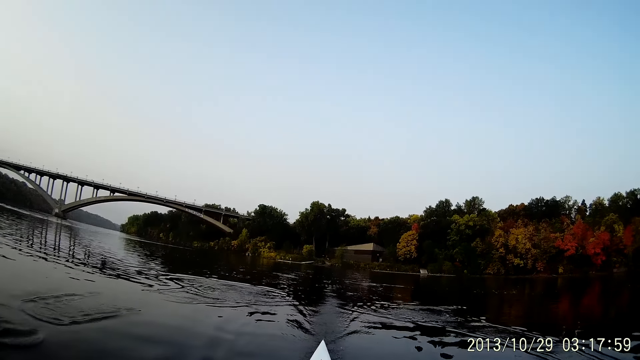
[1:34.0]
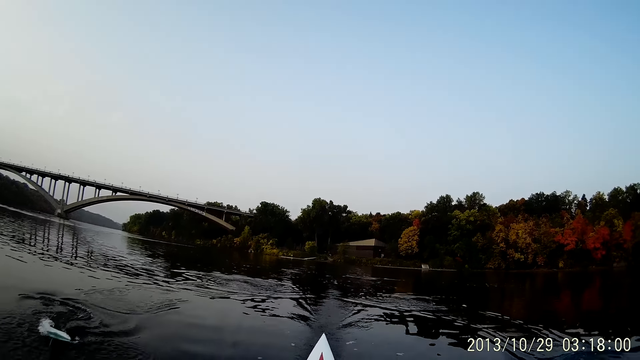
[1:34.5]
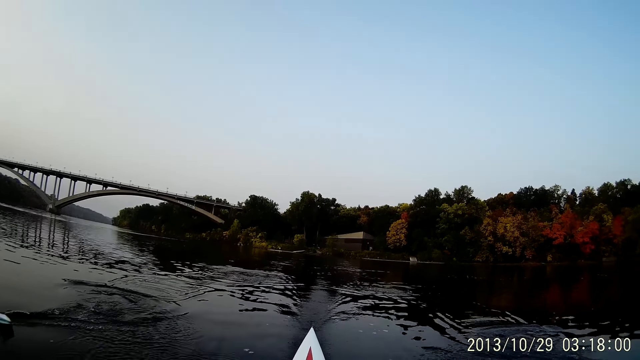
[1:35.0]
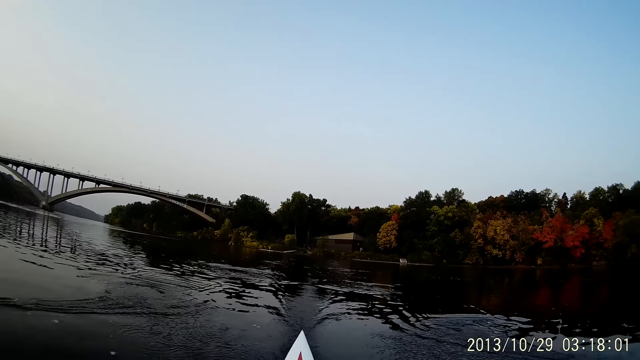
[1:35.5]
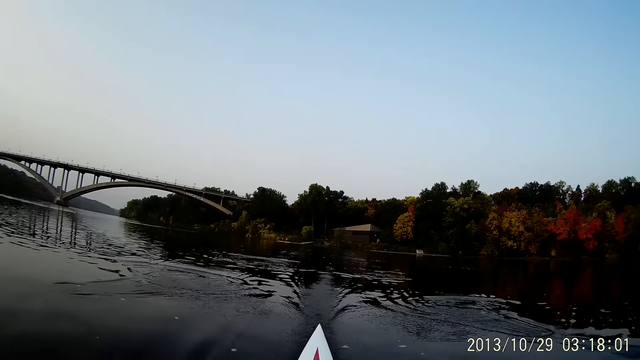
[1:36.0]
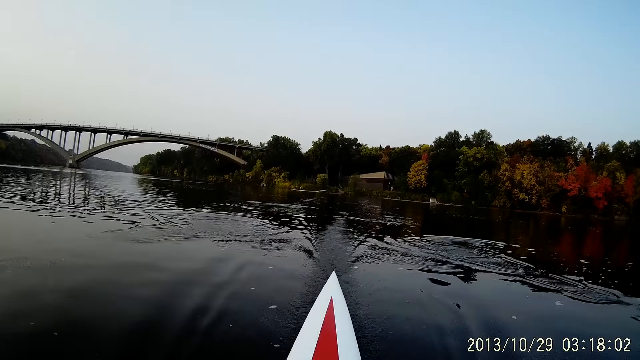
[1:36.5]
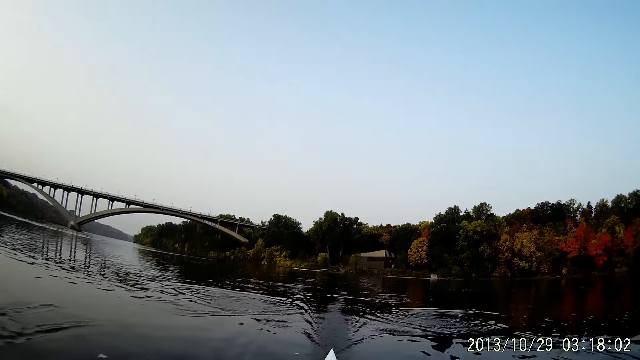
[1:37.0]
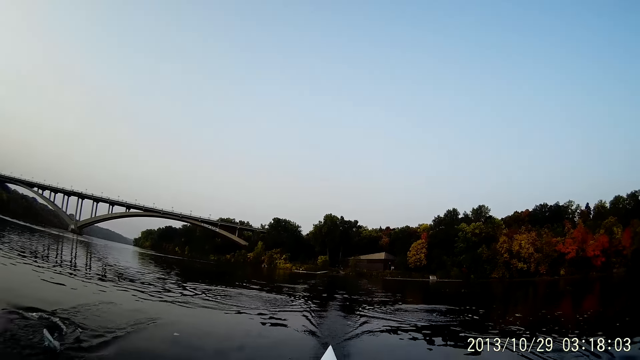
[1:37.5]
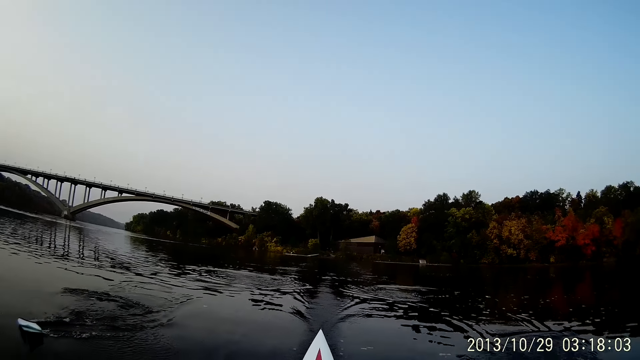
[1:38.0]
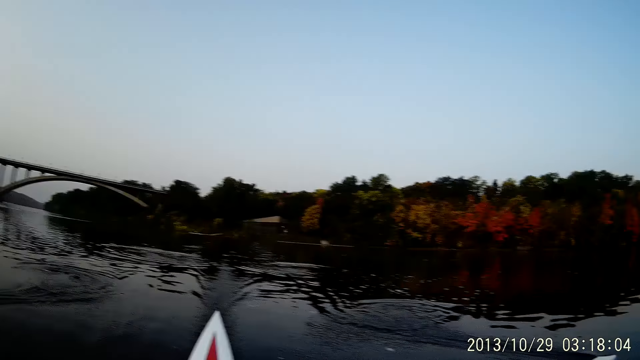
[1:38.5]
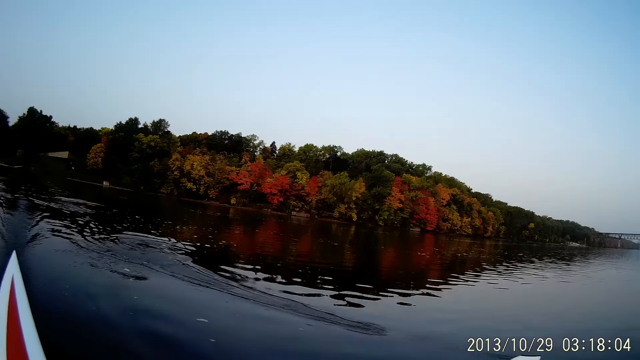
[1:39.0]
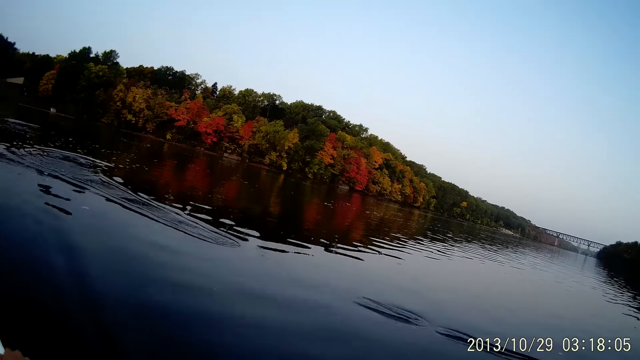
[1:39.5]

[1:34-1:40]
The camera wearer moves the boat oars in the river.

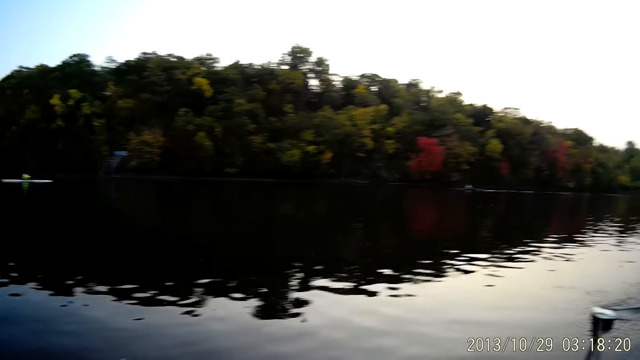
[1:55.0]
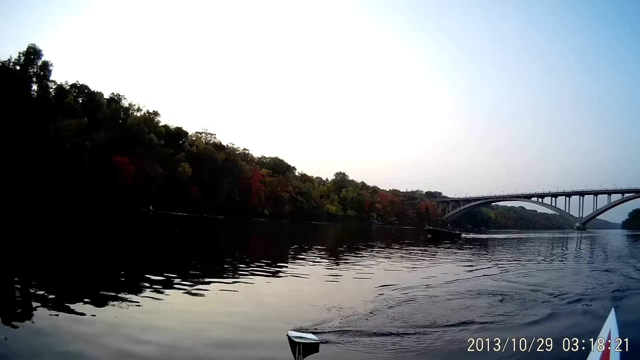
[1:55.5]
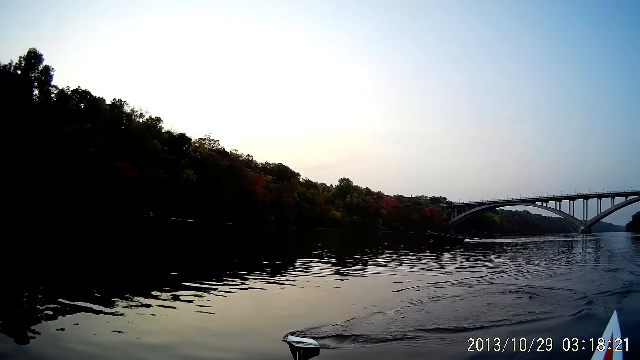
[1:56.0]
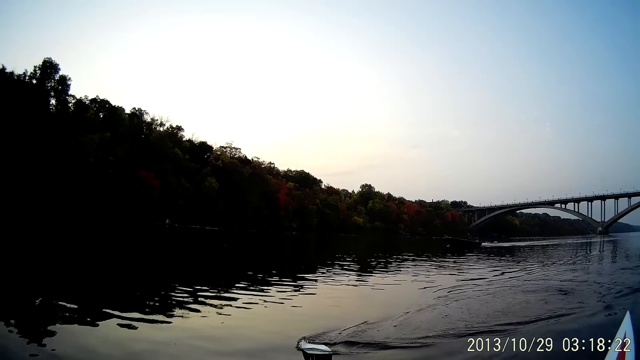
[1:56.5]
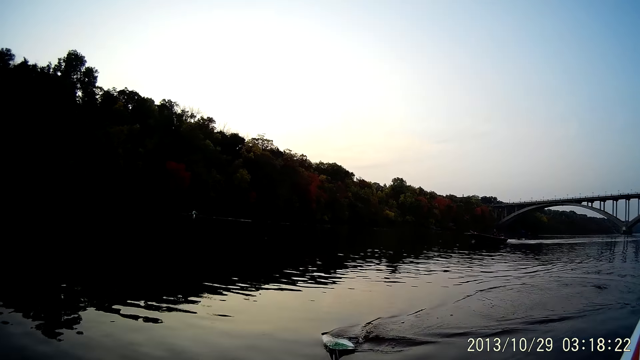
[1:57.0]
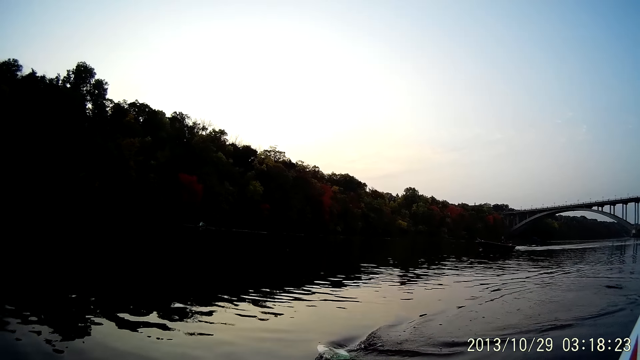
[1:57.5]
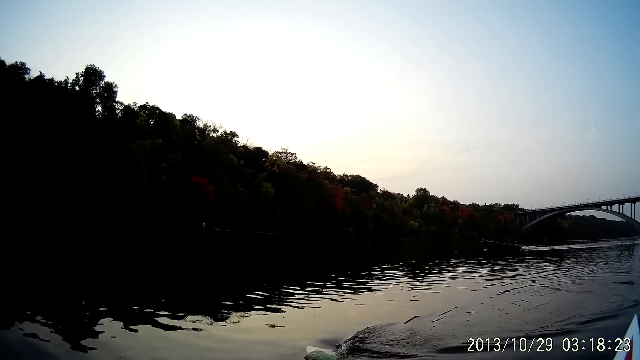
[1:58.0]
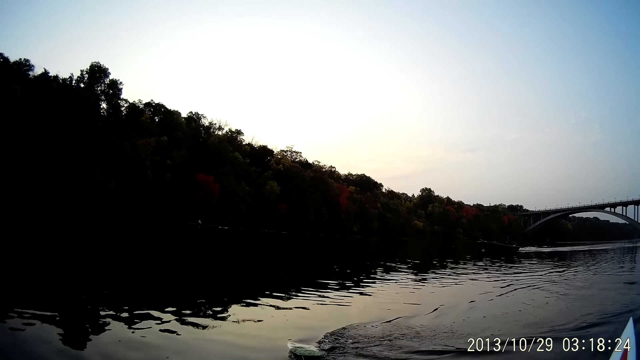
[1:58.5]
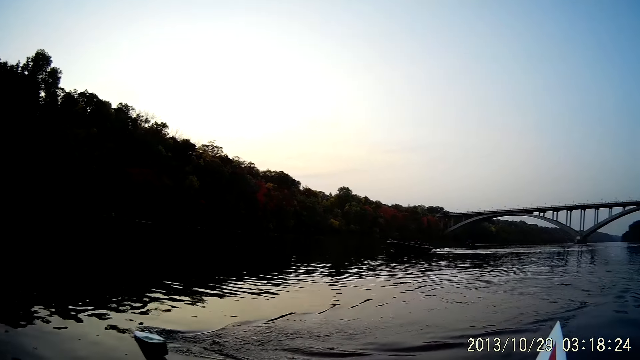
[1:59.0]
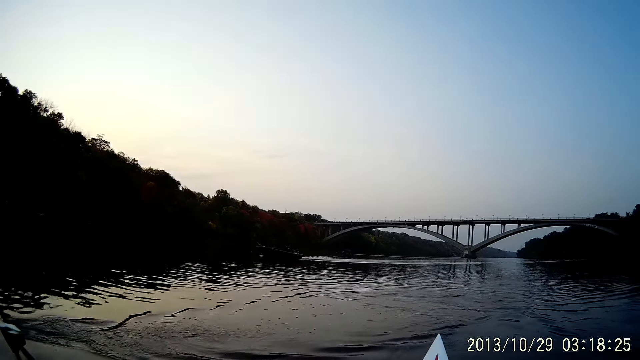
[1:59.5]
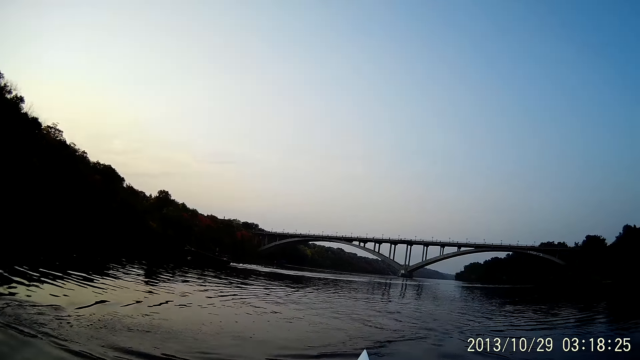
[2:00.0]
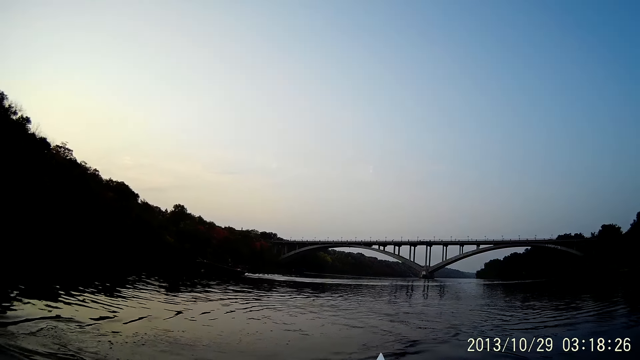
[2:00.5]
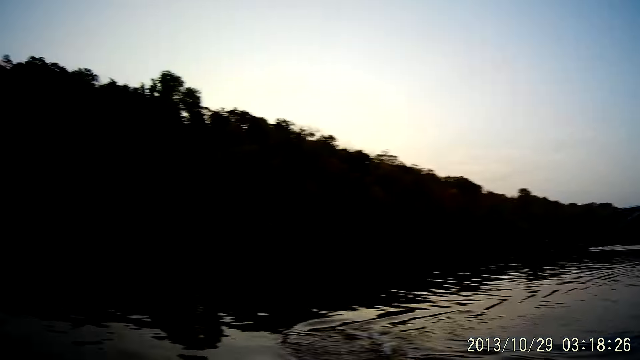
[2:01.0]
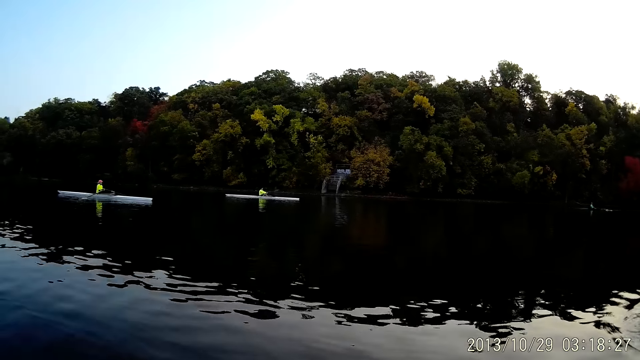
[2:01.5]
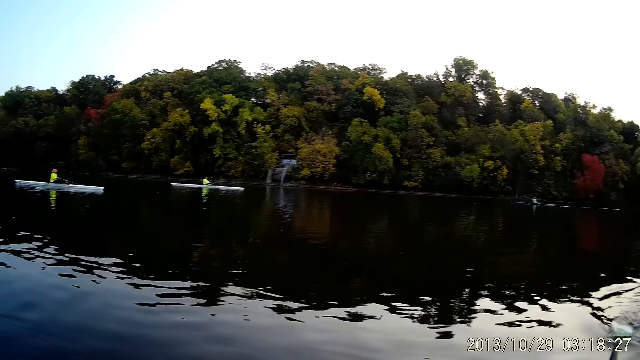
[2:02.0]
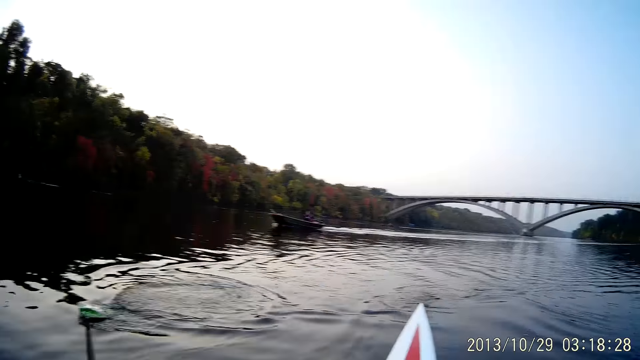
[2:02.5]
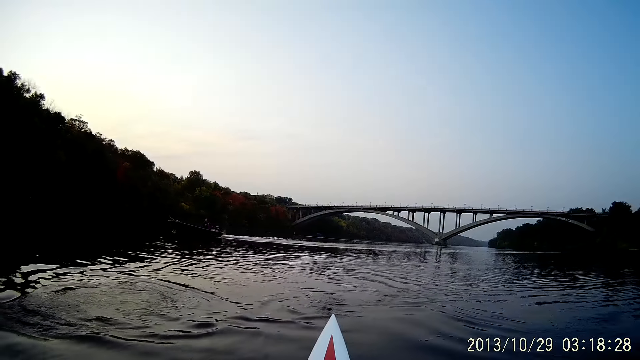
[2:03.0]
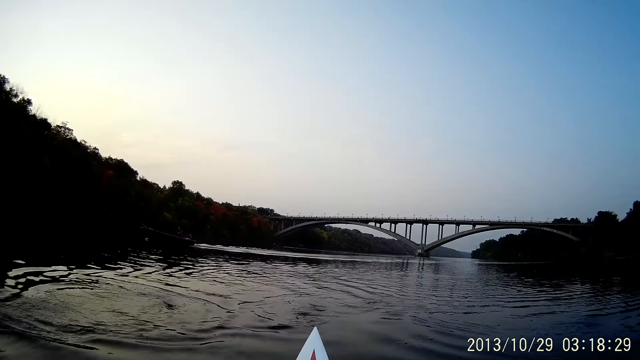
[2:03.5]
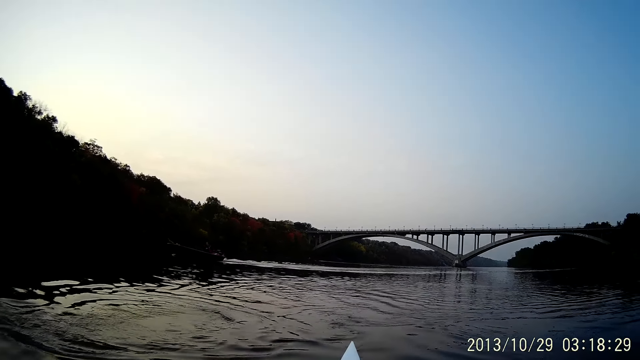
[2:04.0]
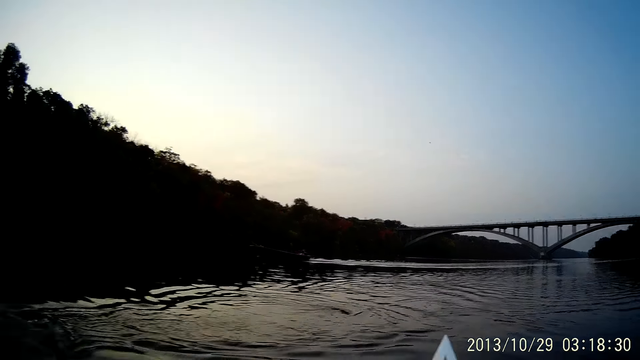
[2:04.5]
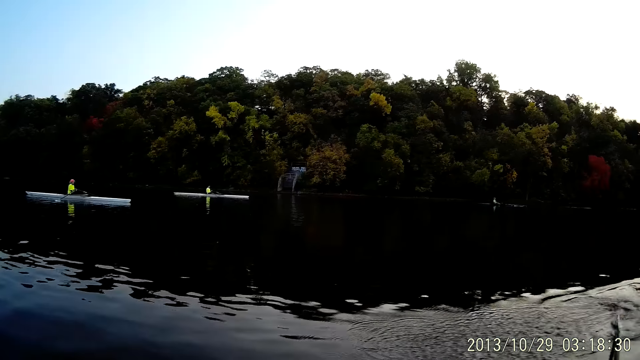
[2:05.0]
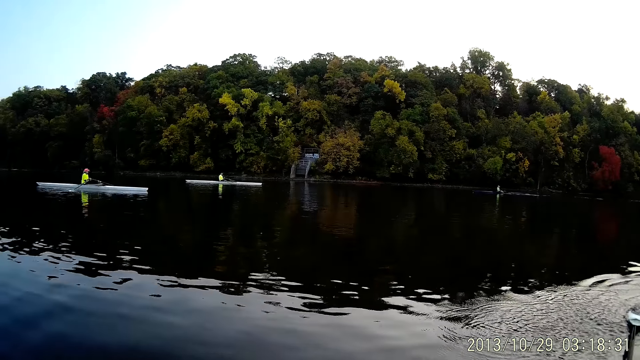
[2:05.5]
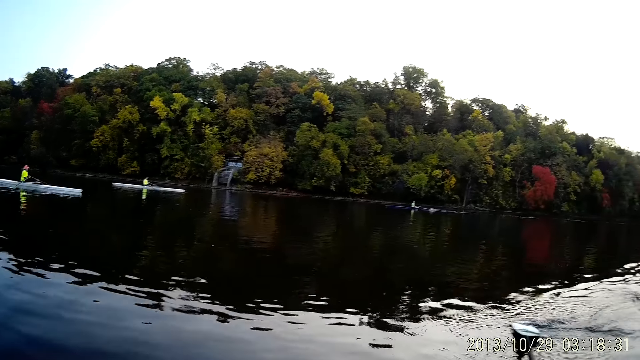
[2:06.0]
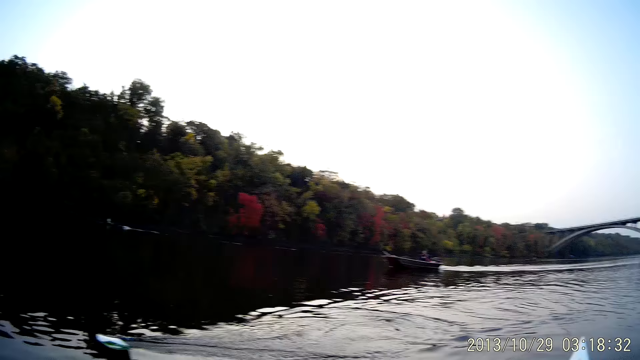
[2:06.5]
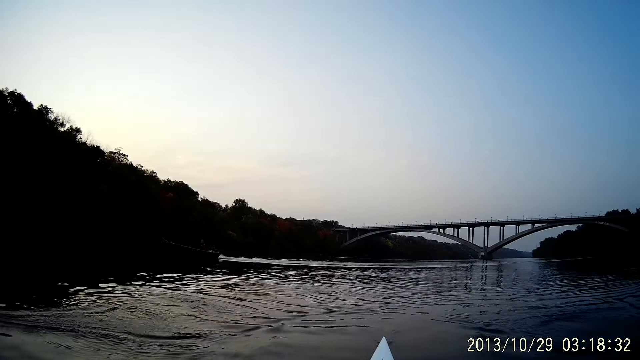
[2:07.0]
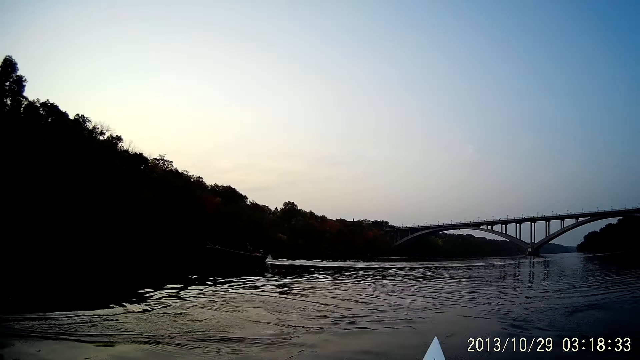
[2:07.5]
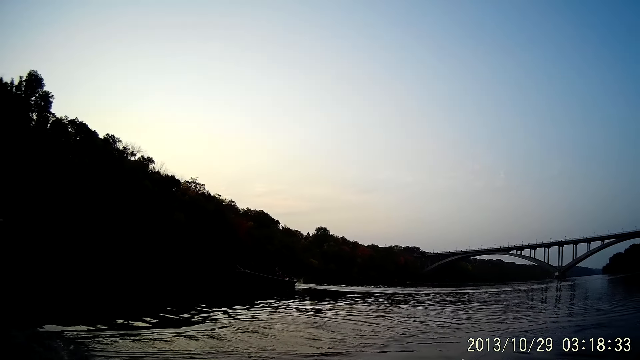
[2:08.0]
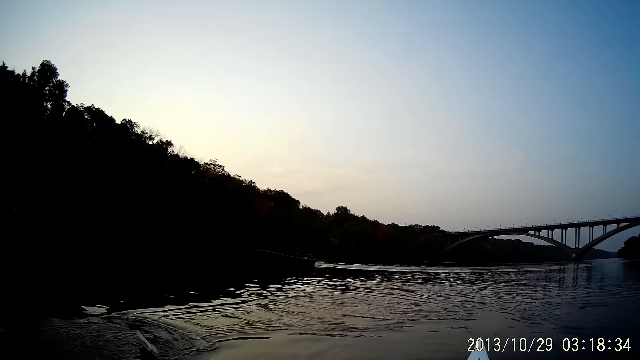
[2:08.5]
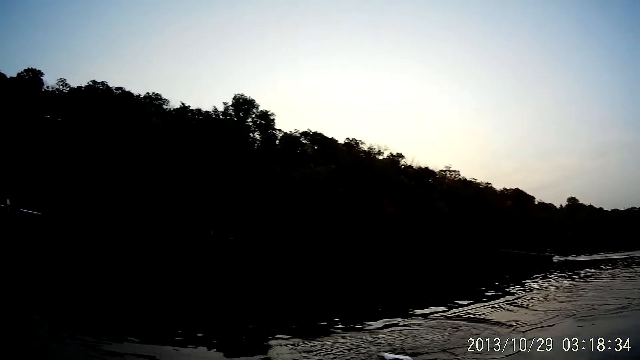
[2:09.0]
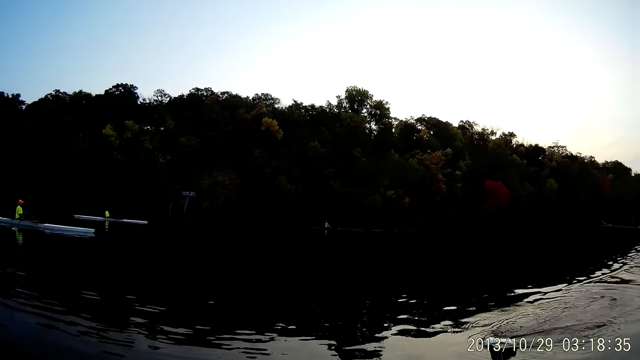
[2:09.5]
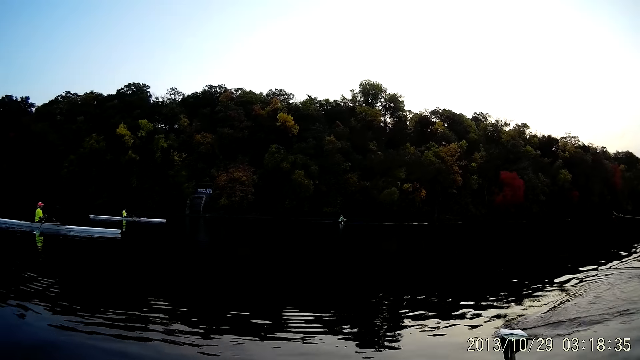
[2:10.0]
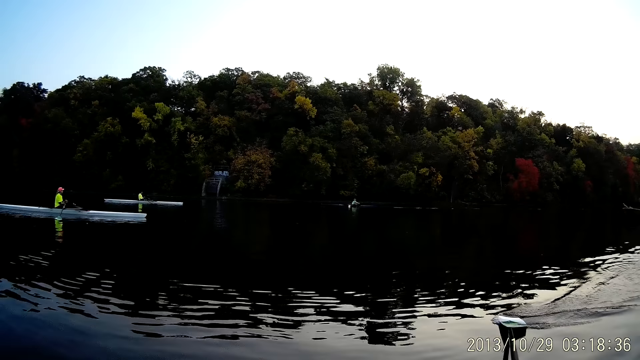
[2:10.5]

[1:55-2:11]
The camera wearer moves the boat oars in the river.
